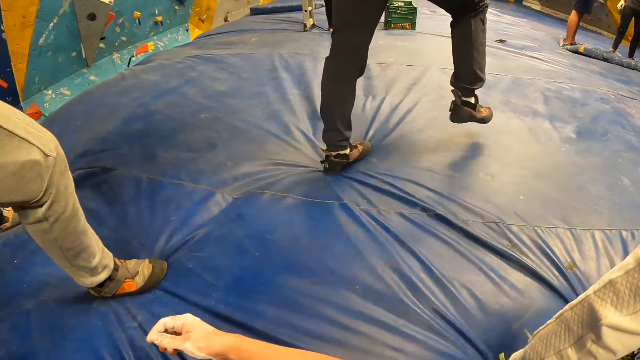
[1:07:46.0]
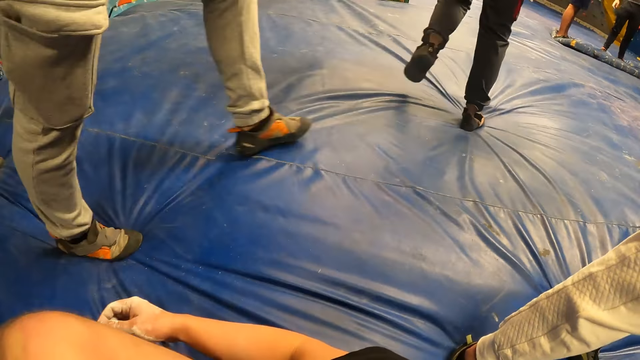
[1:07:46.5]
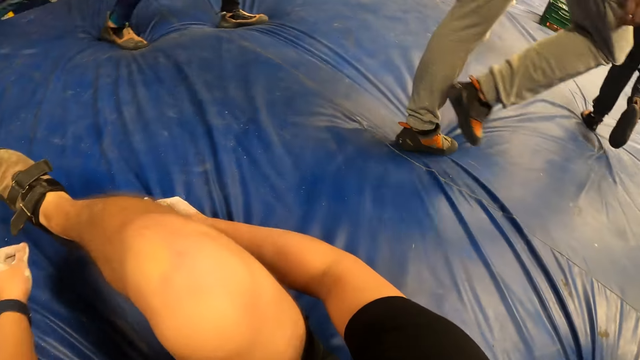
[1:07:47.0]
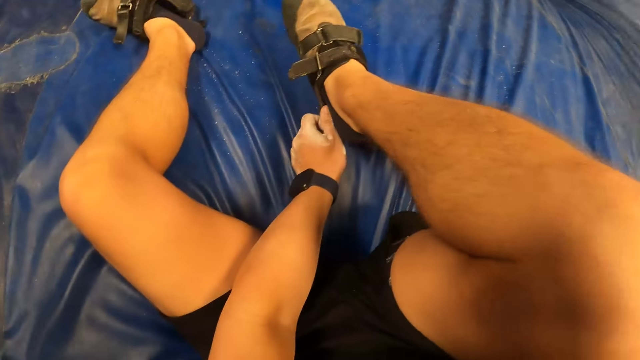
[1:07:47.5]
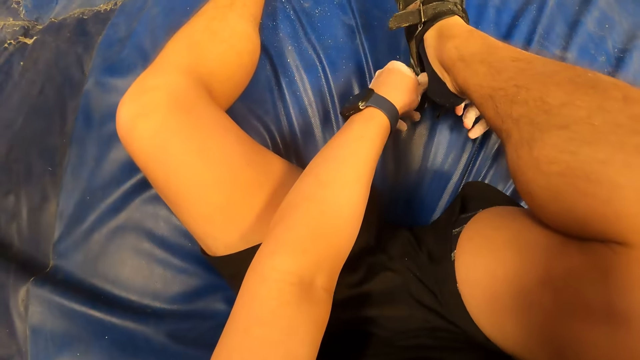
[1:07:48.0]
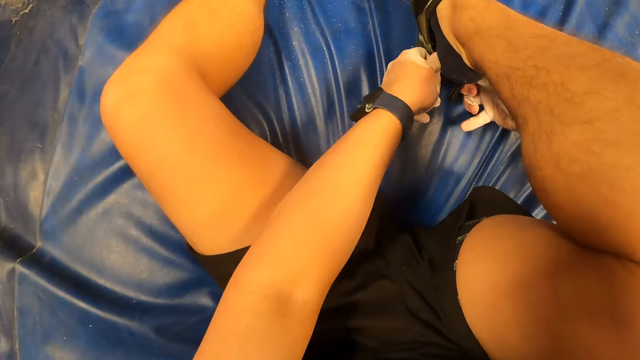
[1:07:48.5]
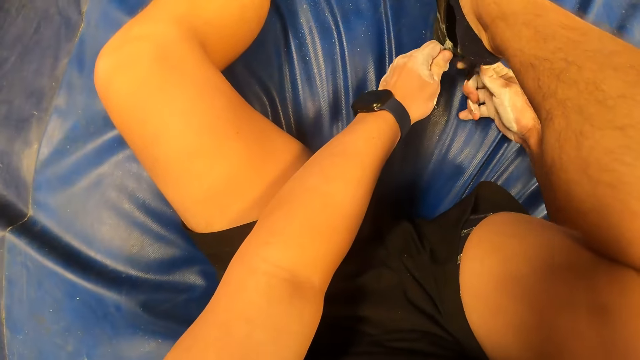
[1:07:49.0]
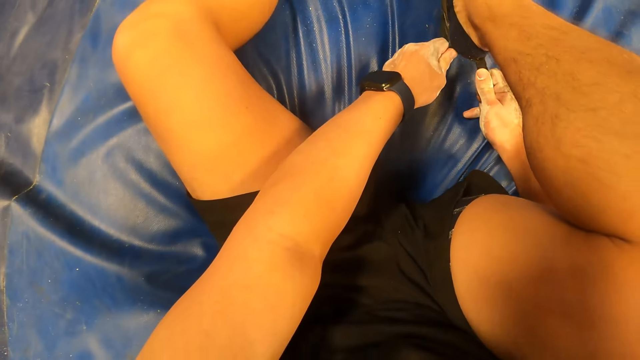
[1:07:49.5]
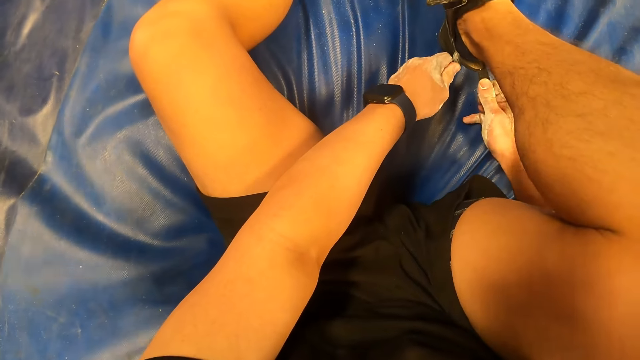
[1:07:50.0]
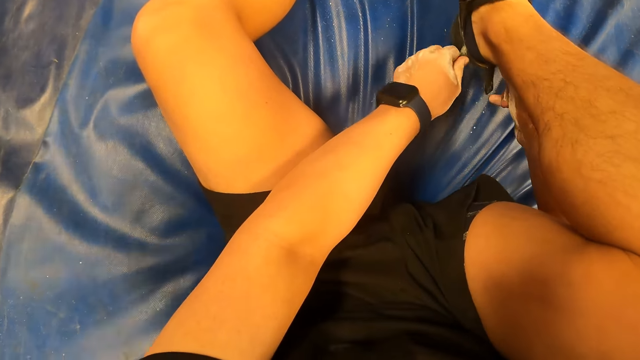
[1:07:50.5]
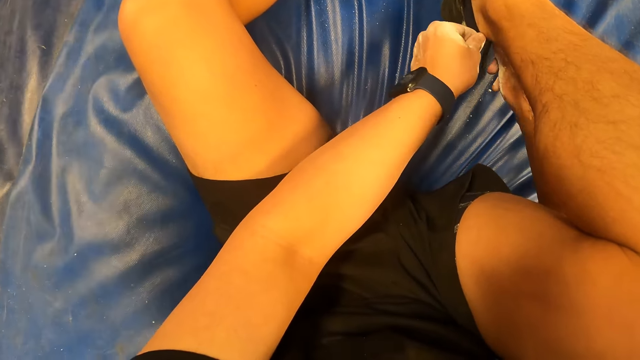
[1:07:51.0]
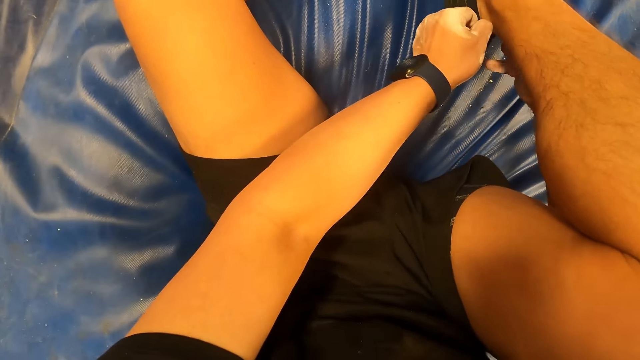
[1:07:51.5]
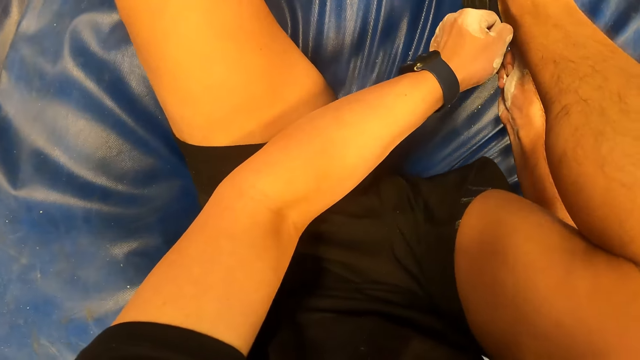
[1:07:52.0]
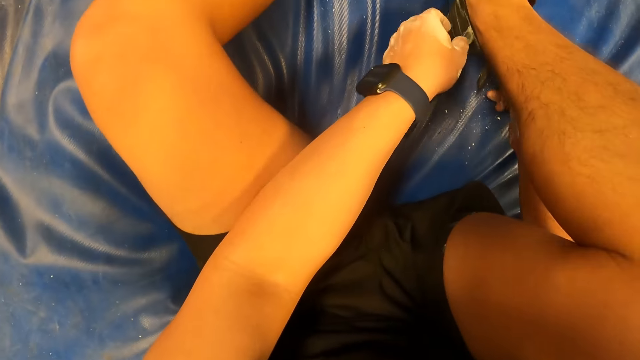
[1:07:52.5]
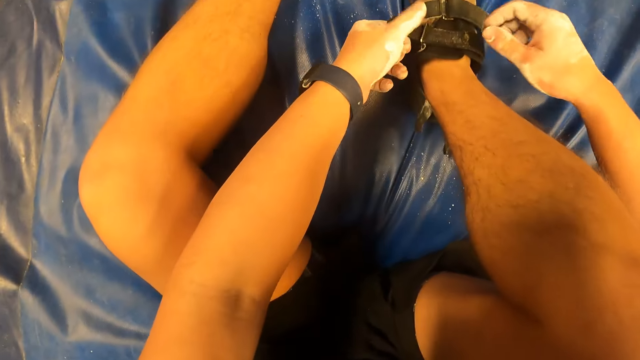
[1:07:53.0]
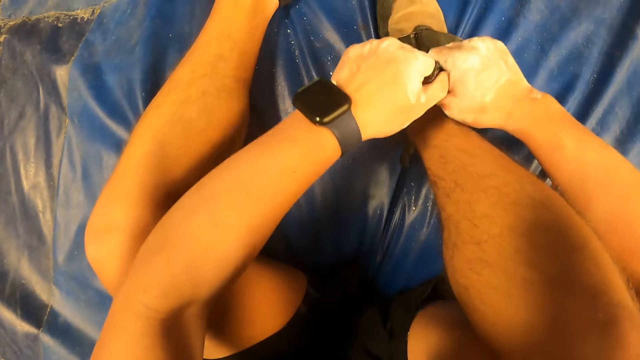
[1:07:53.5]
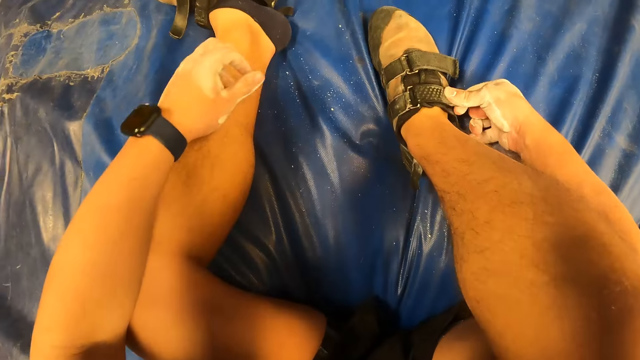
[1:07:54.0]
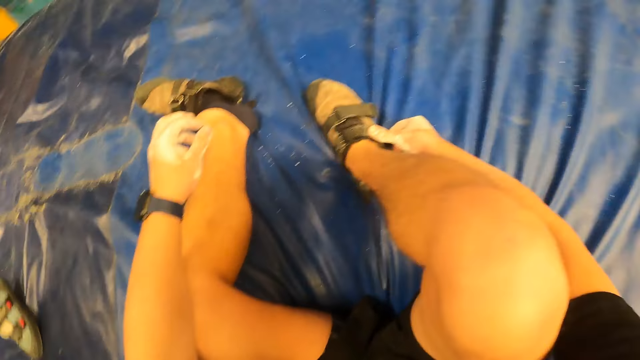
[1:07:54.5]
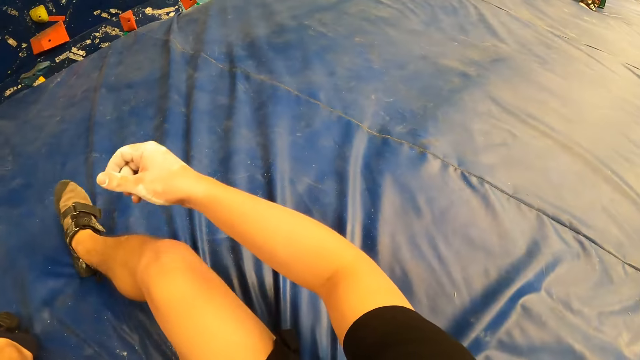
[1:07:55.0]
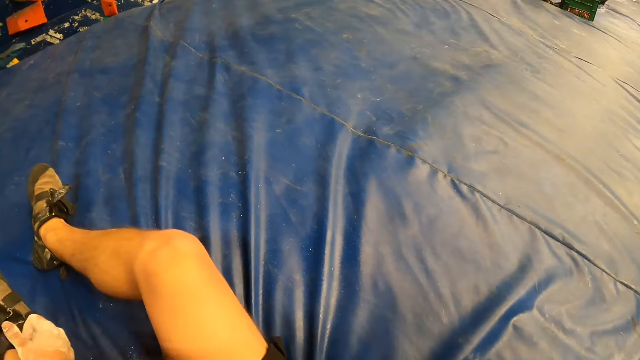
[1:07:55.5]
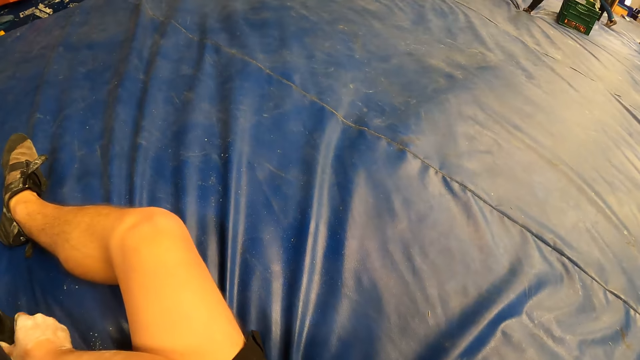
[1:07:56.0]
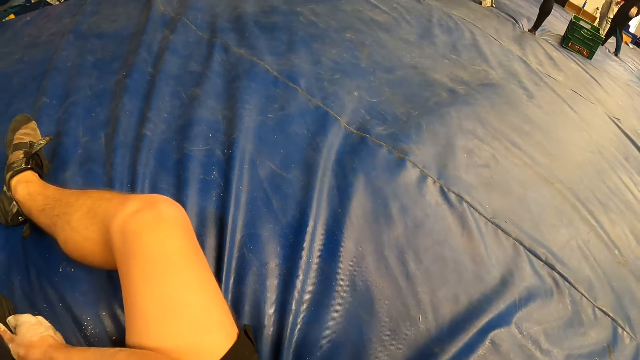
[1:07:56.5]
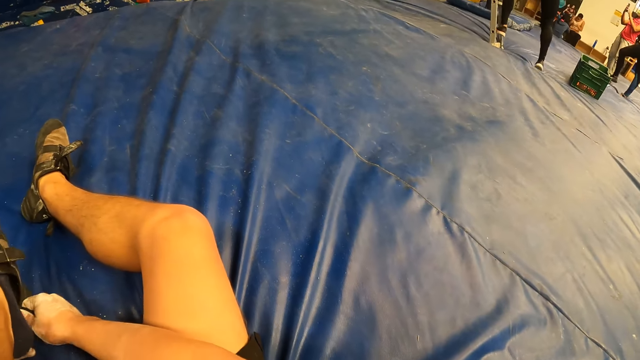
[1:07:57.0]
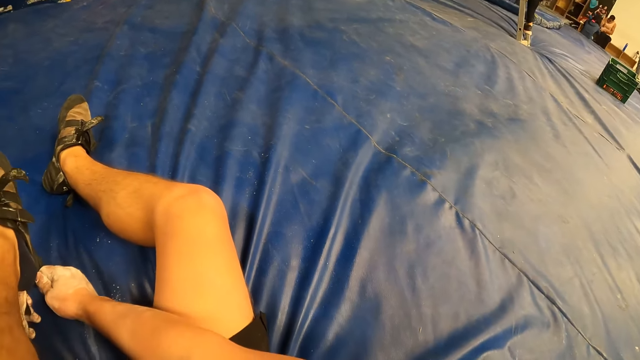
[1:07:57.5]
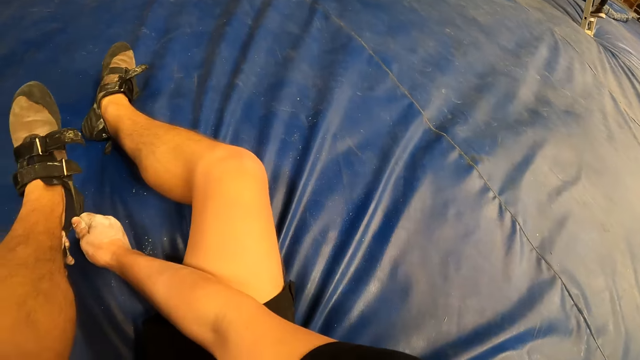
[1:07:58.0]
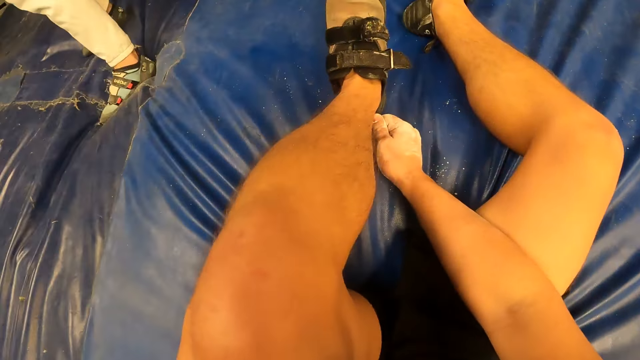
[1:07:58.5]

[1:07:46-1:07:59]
The camera wearer wears a shoe on his right leg with both hands. He buckles the shoe on his right leg with both hands. He buckles the shoe on his right leg with his right hand. He wears a shoe on his left leg with both hands.

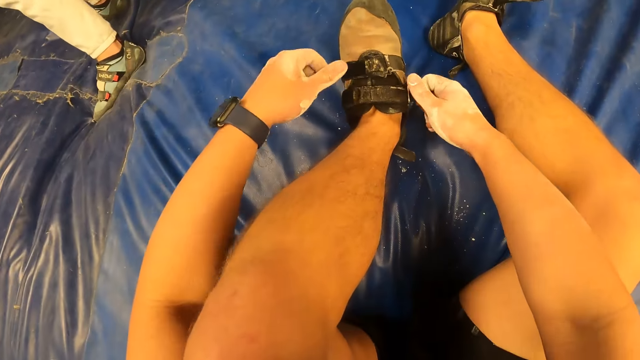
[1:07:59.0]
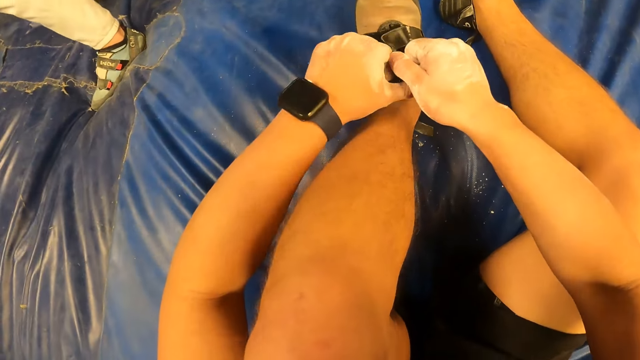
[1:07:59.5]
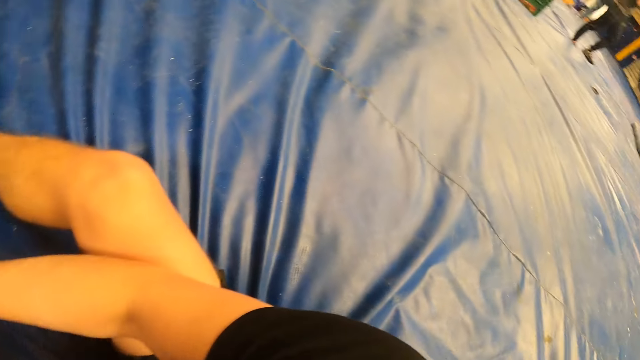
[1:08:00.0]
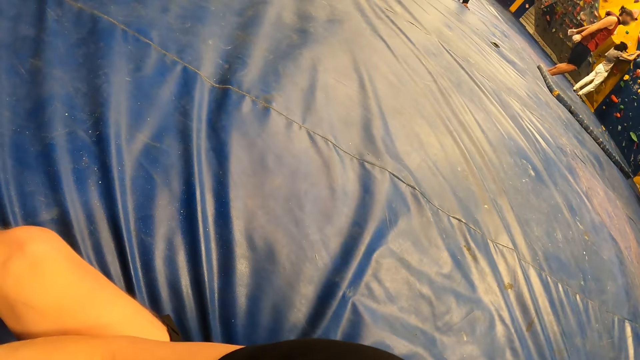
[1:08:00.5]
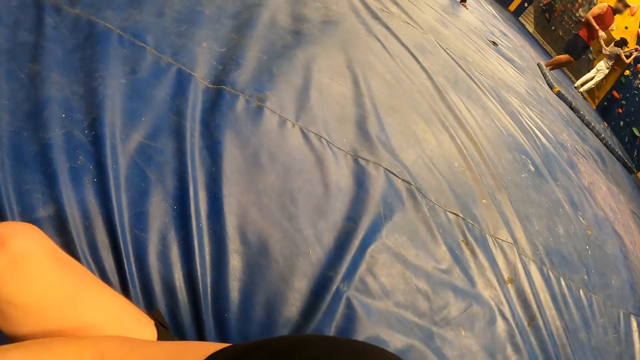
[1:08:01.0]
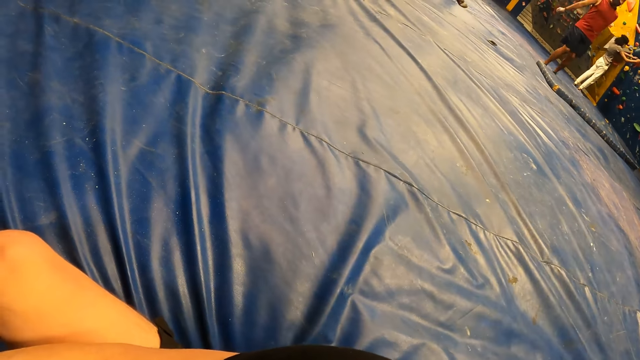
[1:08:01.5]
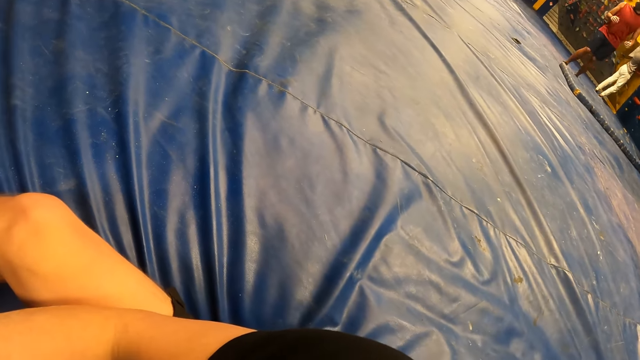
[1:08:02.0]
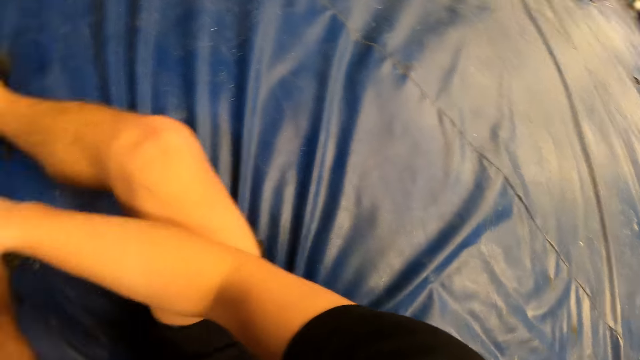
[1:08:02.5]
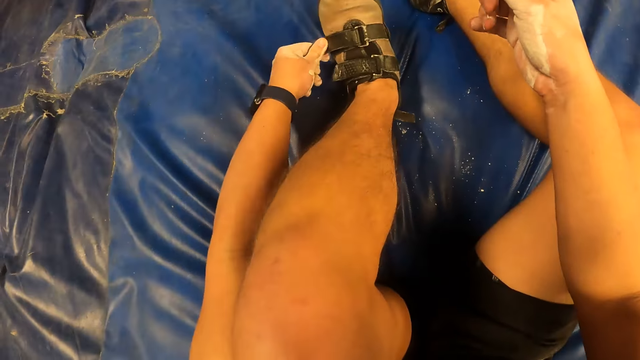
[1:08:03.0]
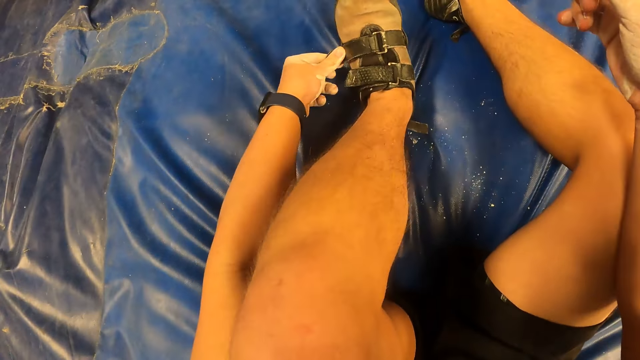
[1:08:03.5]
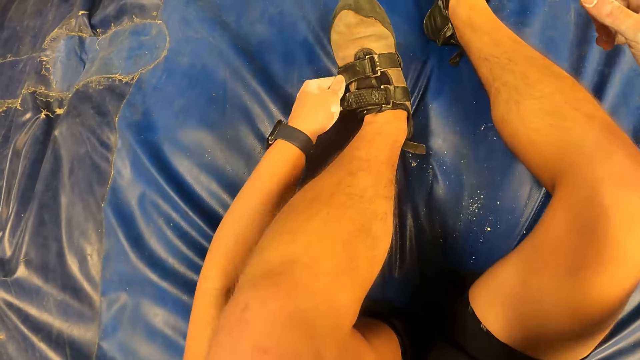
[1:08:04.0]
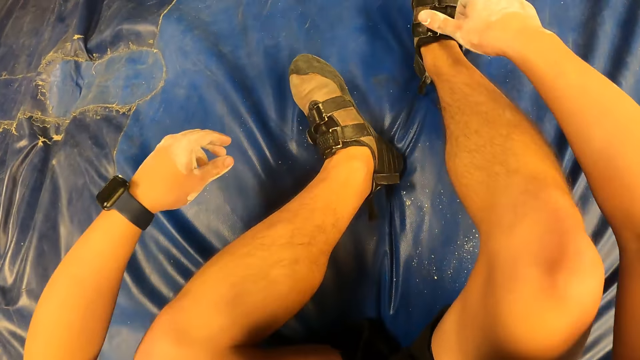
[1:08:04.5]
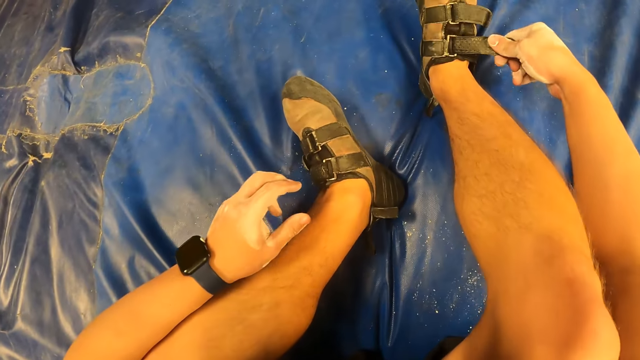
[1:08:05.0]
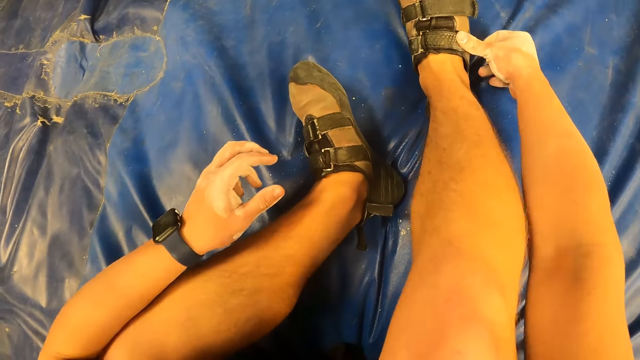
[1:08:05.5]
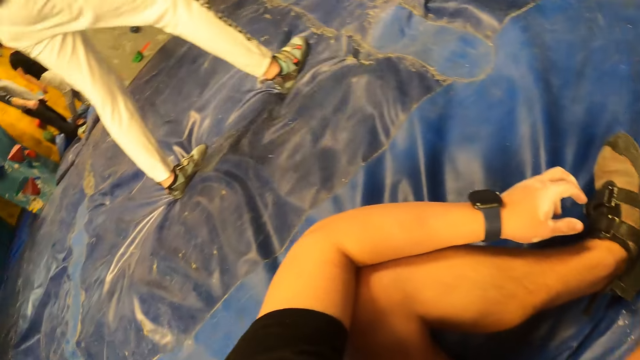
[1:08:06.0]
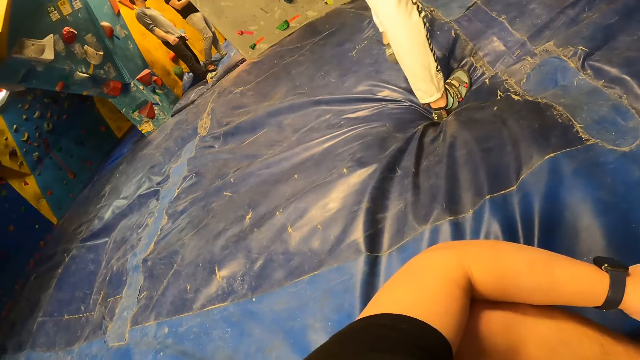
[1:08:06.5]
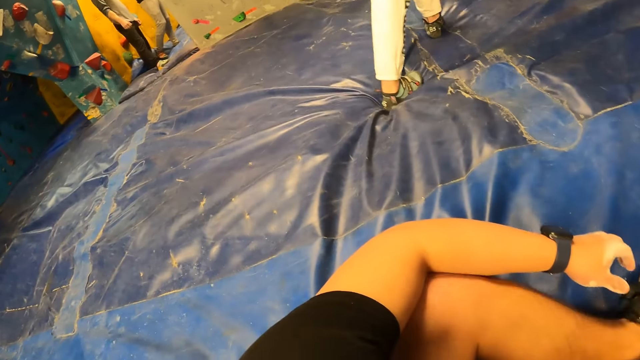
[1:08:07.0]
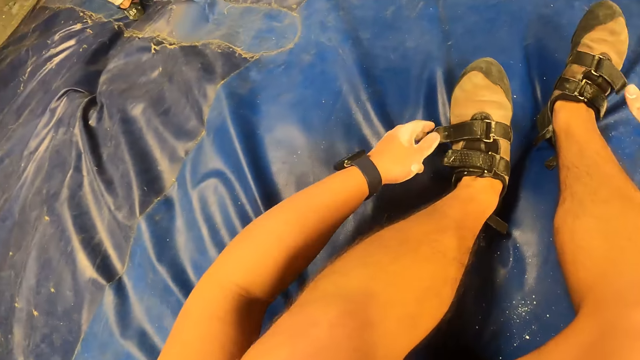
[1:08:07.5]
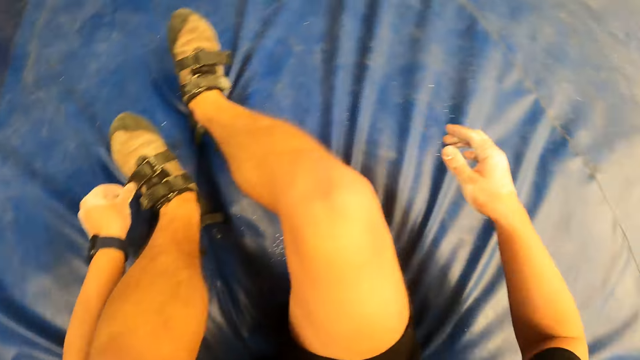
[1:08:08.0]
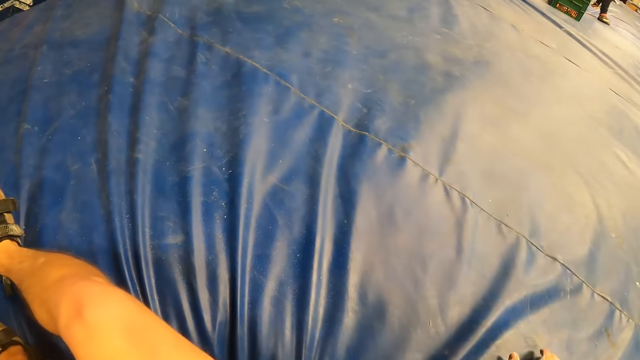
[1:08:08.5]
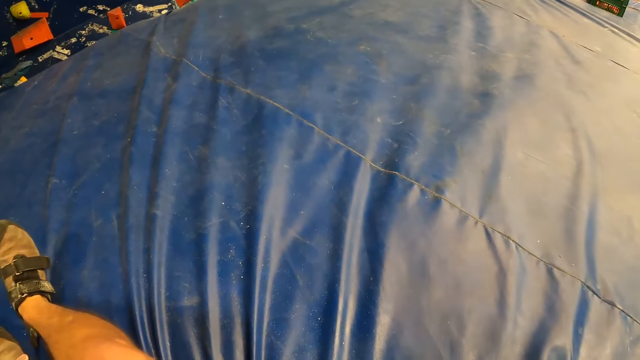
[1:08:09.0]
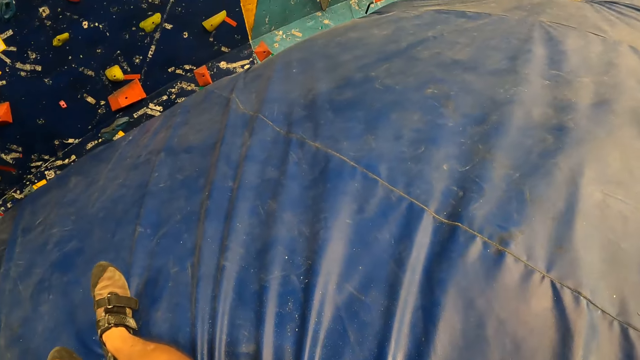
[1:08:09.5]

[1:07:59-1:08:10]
The camera wearer buckles the shoe on his left leg with his right hand. He buckles the shoe on his left leg with both hands. He looks aside. A person jumps on the canvas. The camera wearer buckles the shoe on his left leg with his left hand. He buckles the shoe on his right leg with his right hand. He looks aside. He buckles the shoe on his left leg with his left hand.
